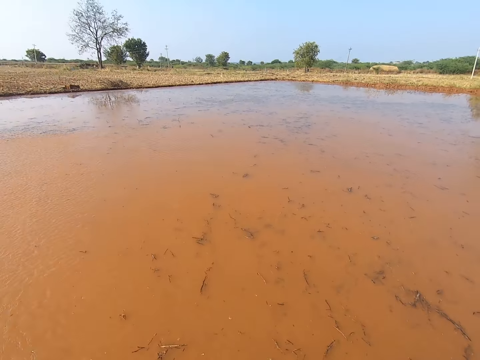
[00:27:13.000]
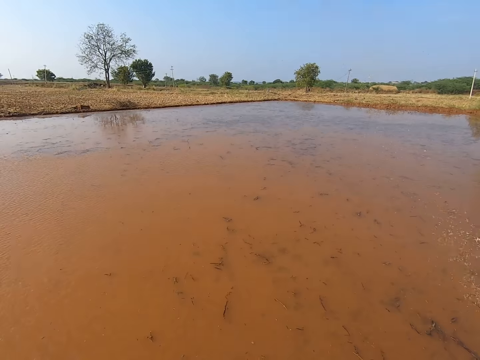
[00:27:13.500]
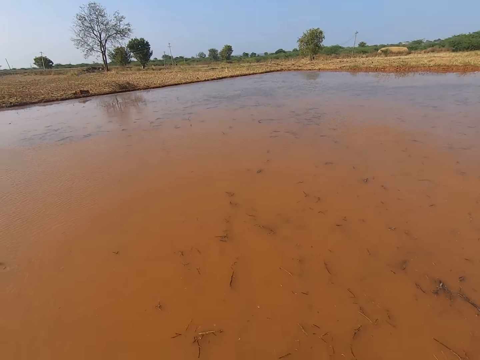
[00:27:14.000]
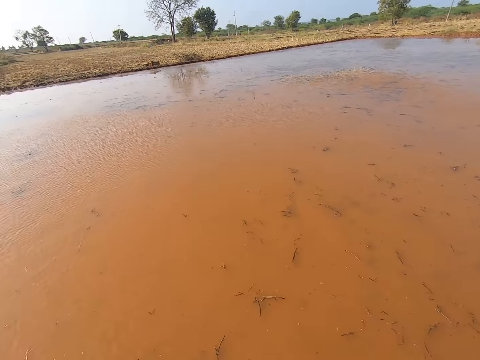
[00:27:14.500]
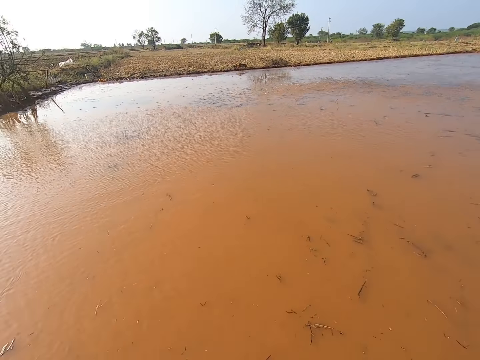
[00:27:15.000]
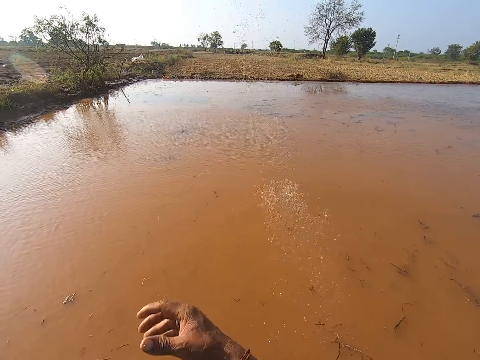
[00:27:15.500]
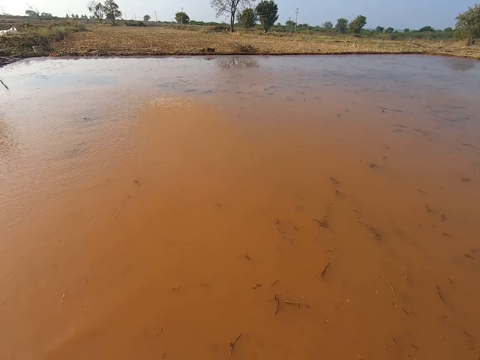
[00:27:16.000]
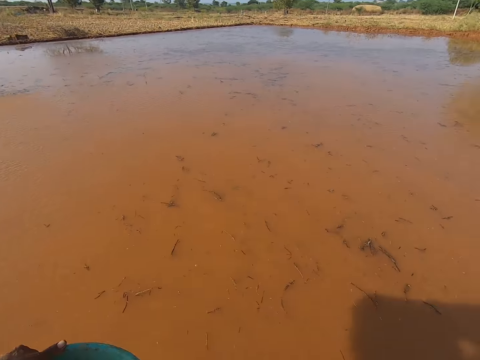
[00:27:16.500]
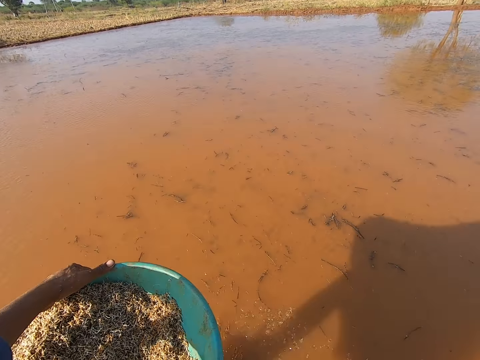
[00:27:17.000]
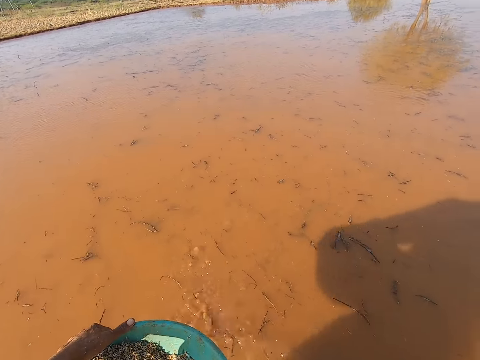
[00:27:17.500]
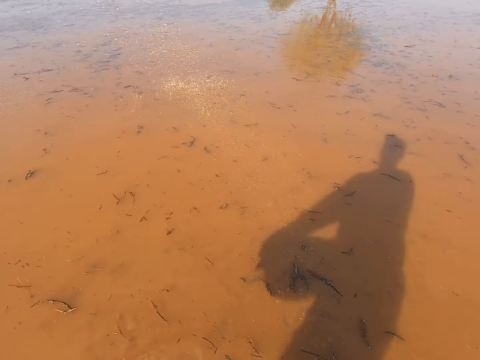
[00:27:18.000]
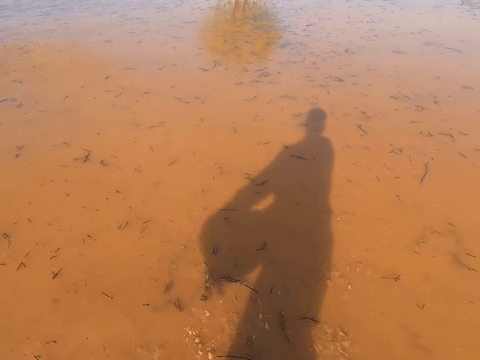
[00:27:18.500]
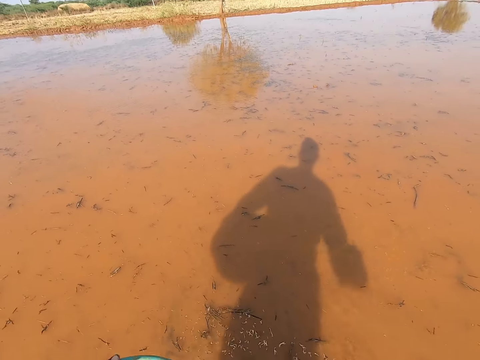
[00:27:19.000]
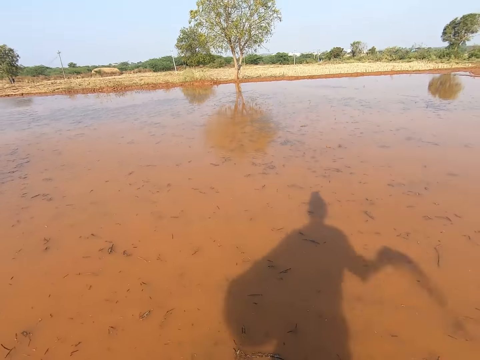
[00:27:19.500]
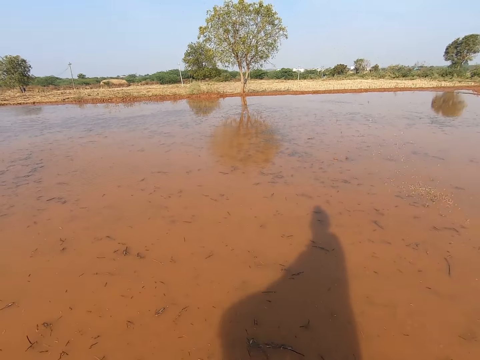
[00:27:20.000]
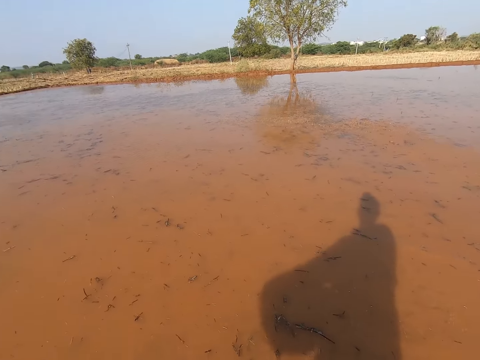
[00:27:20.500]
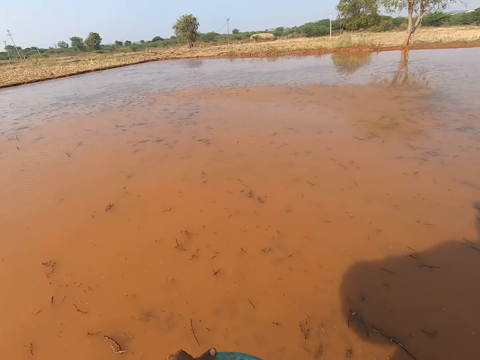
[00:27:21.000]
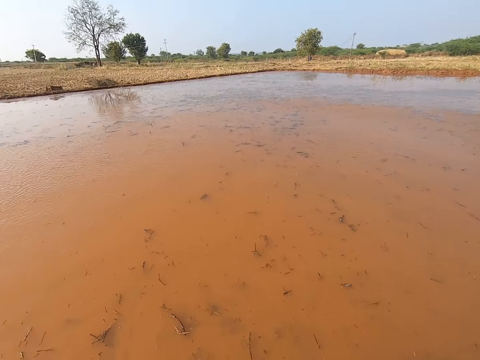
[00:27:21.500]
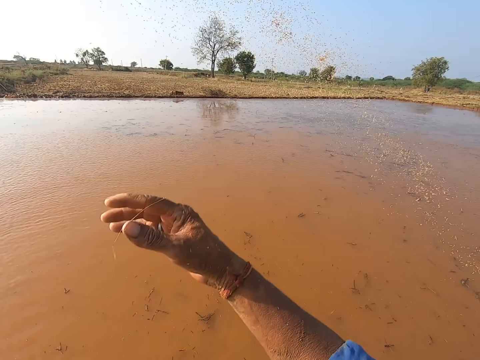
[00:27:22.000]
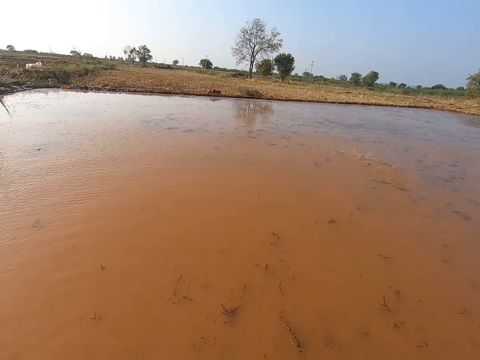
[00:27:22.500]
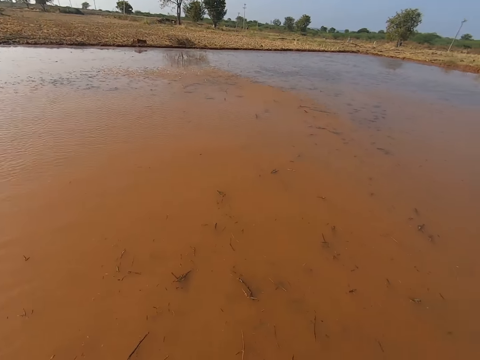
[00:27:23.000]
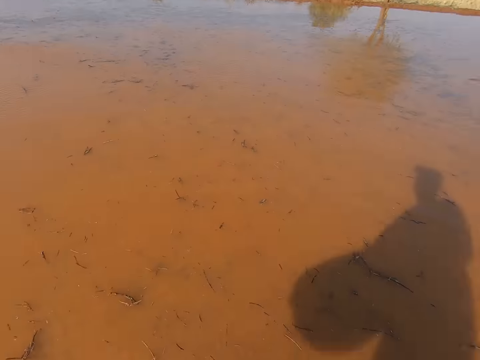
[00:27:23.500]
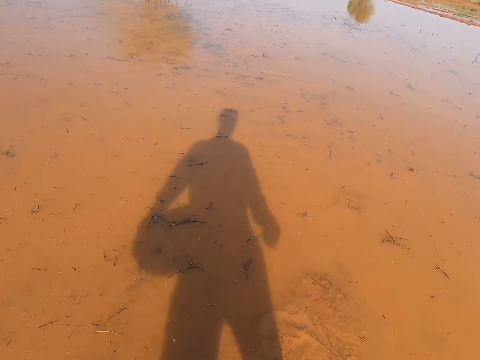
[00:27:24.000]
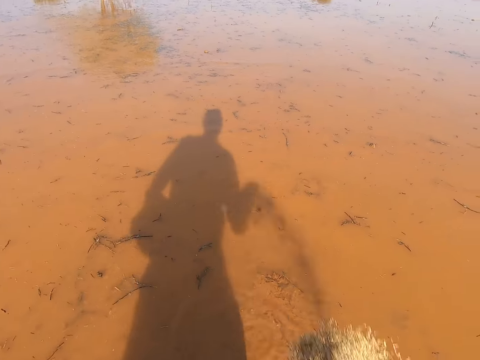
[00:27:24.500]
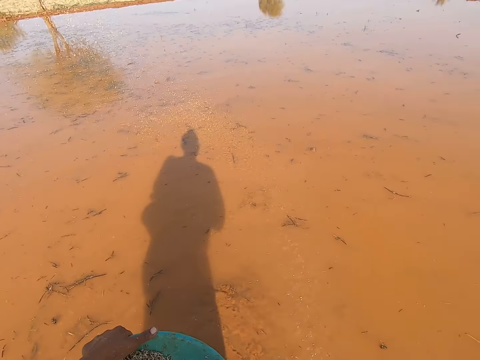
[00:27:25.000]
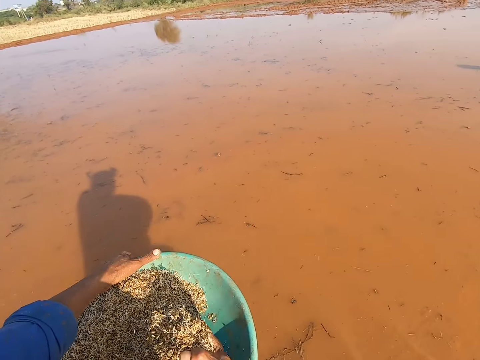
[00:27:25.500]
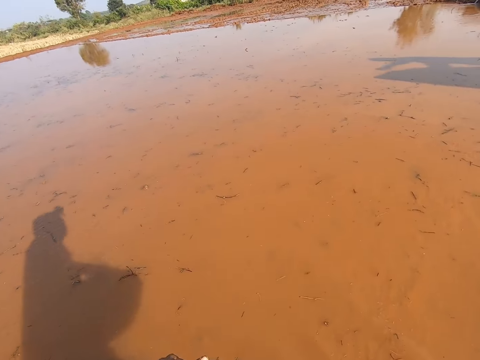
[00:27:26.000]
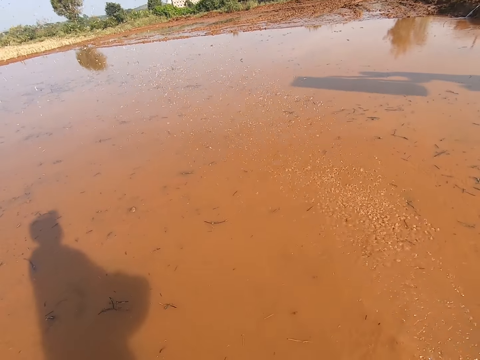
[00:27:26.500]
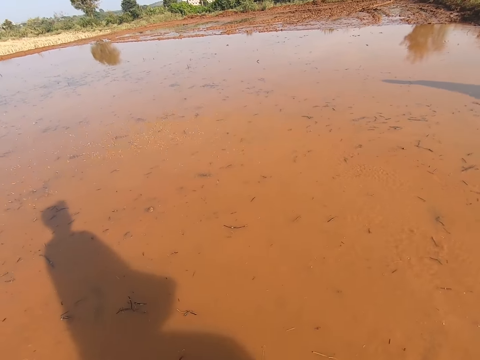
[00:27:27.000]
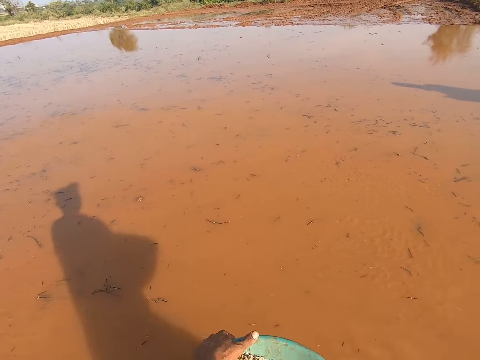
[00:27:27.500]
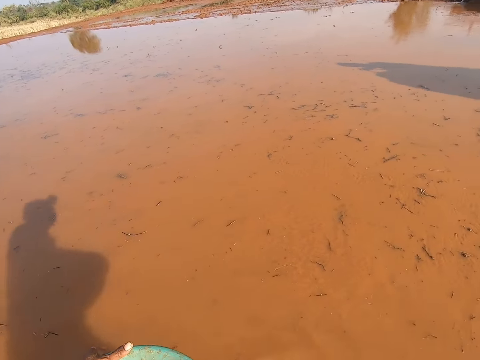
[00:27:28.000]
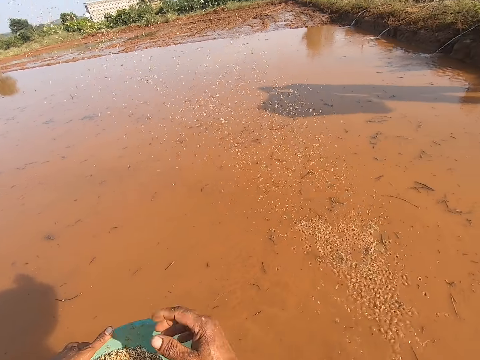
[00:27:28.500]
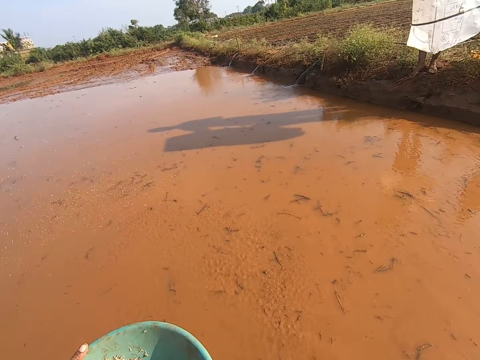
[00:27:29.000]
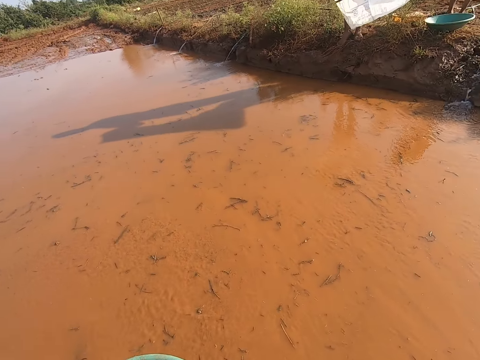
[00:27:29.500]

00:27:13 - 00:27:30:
The camera wearer throws the grains in the puddle with his right hand. He scoops the grain from the bowl with his right hand. He converses with a man. He throws the grains in the puddle with his right hand. He scoops the grain from the bowl with his right hand. He throws the grains in the puddle with his right hand. He scoops the grain from the bowl with his right hand. He throws the grains in the puddle with his right hand. He scoops the grain from the bowl with his right hand. He throws the grains in the puddle with his right hand. He converses with the man. He scoops the grain from the bowl with his right hand. He throws the grains in the puddle with his right hand. He scoops the grain from the bowl with his right hand. He throws the grains in the puddle with his right hand.

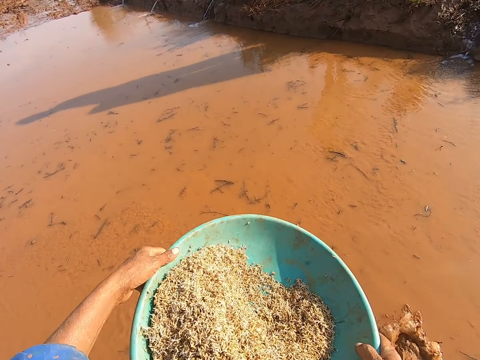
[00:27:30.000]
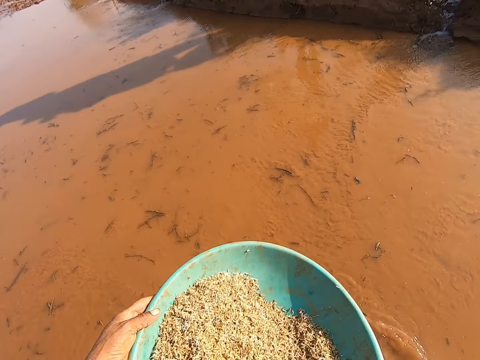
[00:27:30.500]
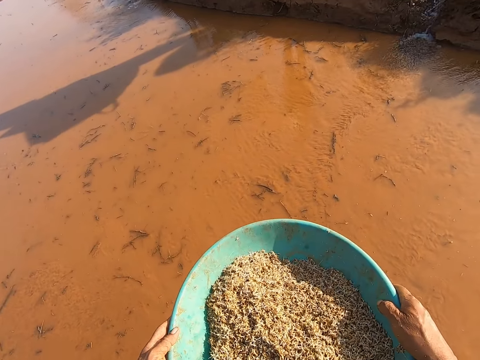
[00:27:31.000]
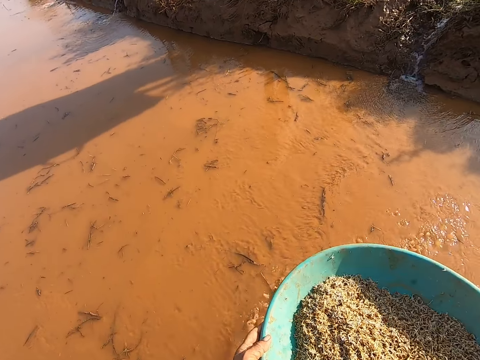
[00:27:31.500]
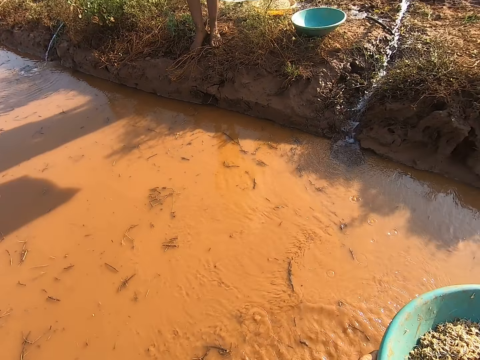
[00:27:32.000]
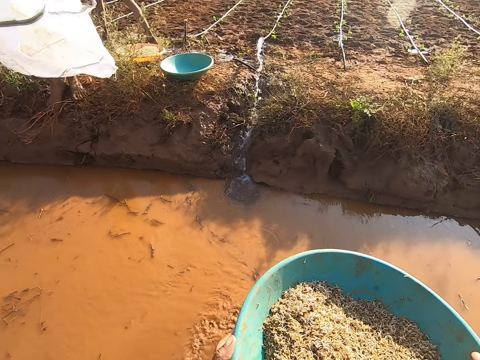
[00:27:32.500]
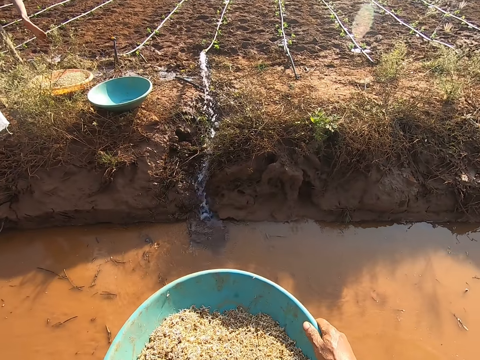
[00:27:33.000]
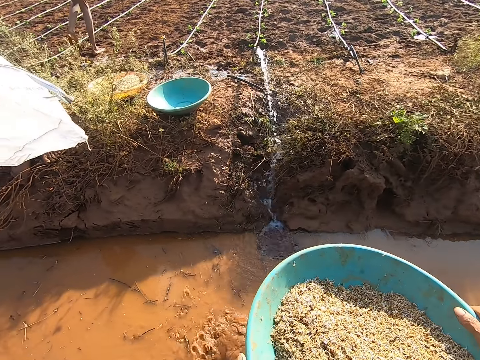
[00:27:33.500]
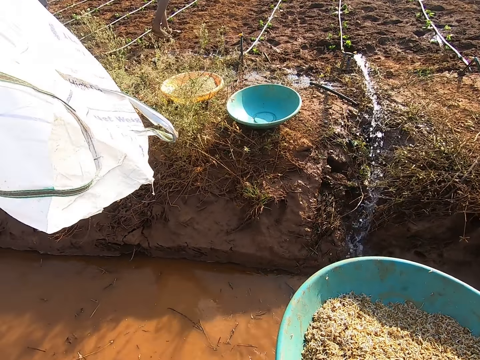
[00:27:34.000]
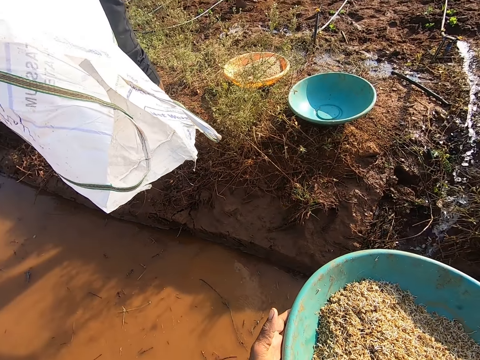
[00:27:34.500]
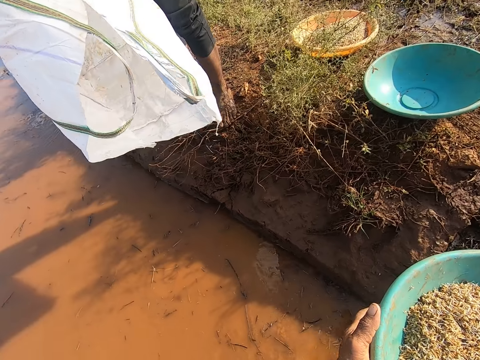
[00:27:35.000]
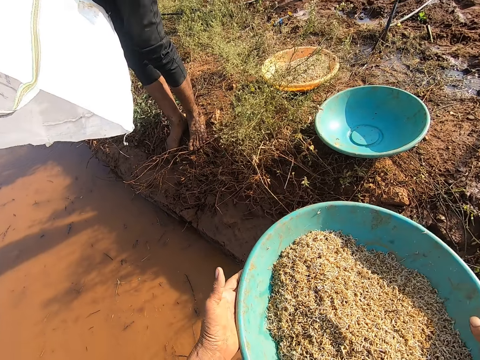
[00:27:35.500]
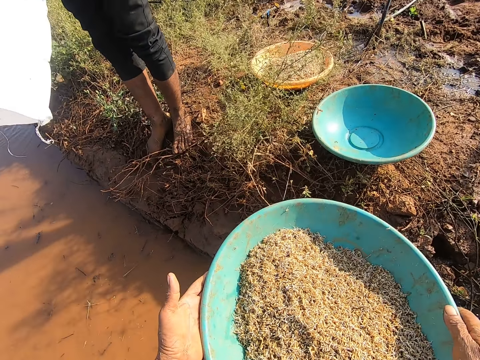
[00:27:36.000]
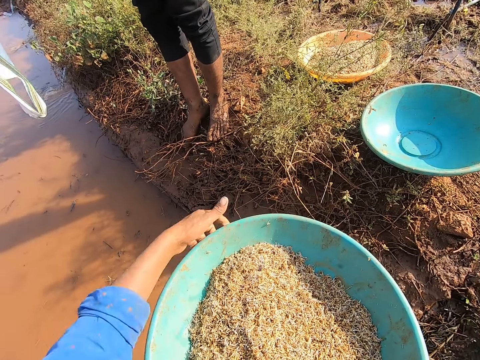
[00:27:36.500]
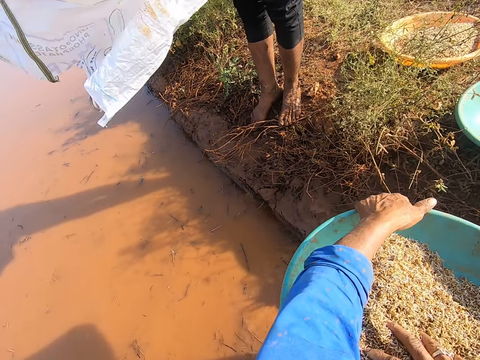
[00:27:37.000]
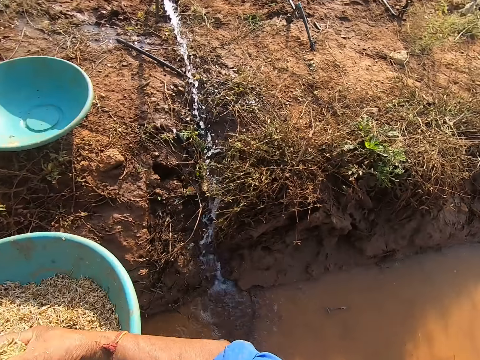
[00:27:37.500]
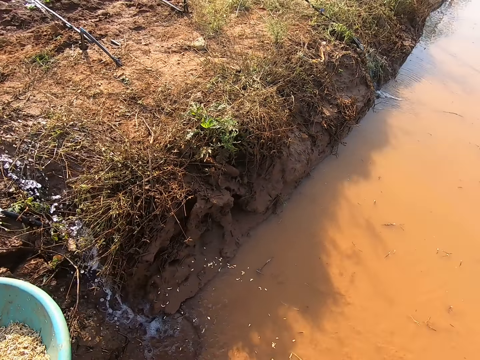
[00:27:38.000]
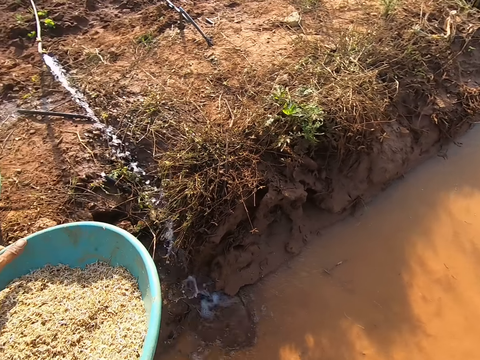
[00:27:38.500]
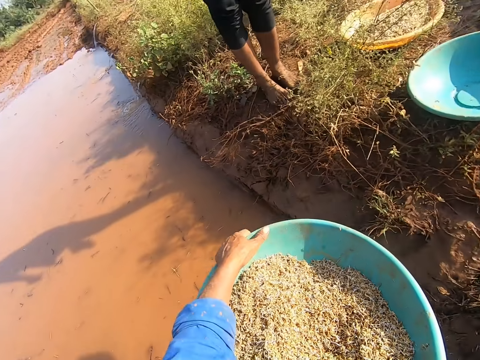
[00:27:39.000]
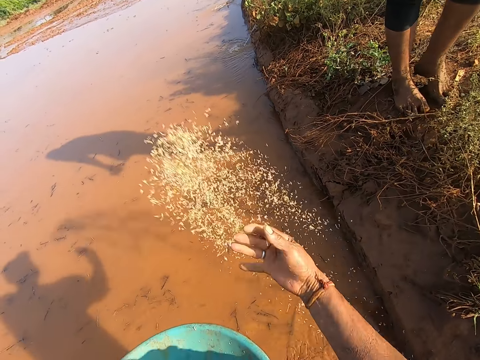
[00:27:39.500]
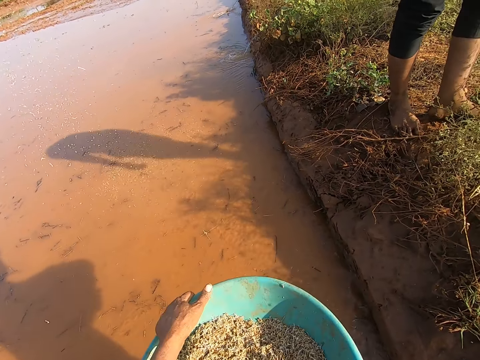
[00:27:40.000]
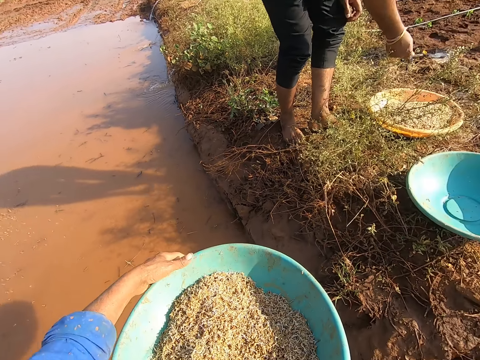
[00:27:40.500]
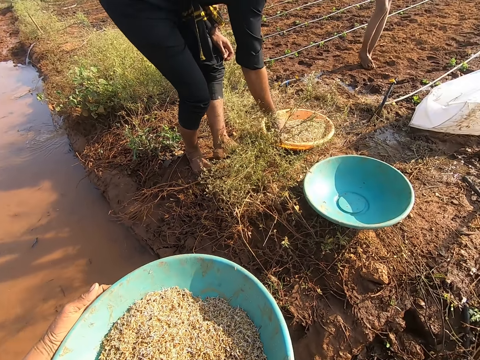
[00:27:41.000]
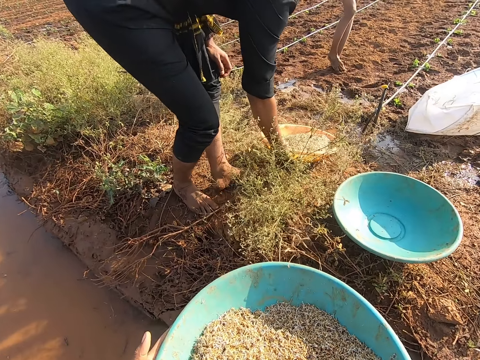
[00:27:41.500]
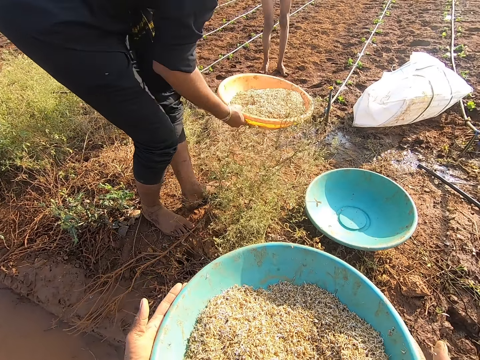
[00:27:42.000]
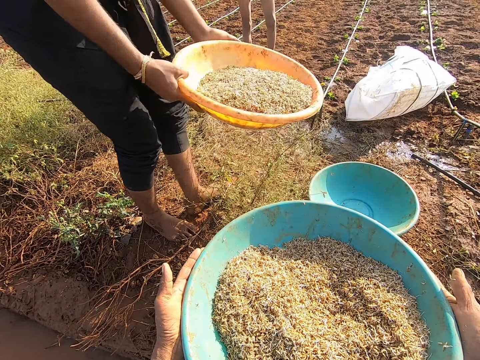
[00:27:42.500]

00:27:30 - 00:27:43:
The camera wearer scoops flake food from a basin. He walks towards a man in the puddle. He scoops the grain from the bowl with his right hand. He throws the grains in the puddle with his right hand. The man picks up a bowl of grains from the ground with his right hand.
